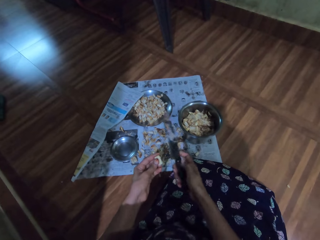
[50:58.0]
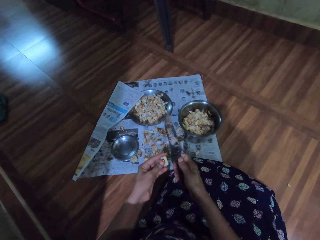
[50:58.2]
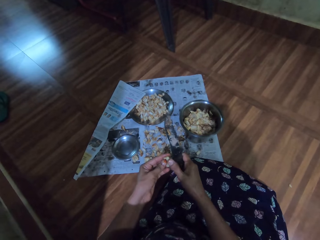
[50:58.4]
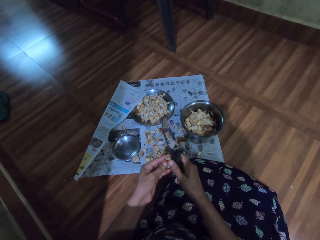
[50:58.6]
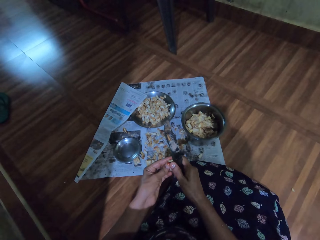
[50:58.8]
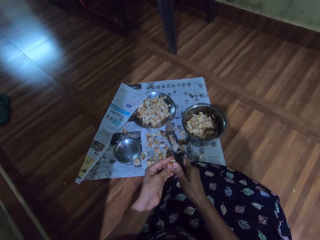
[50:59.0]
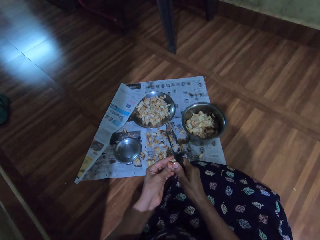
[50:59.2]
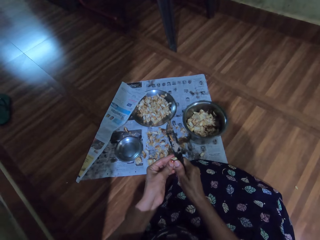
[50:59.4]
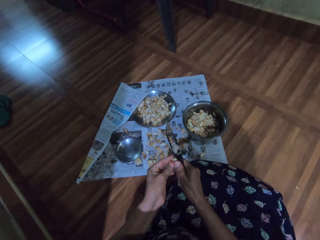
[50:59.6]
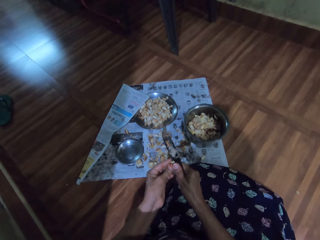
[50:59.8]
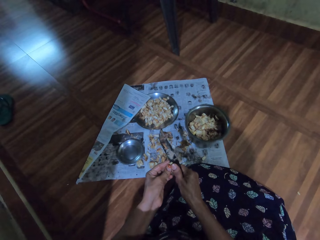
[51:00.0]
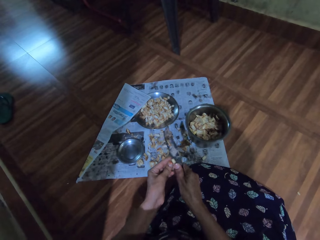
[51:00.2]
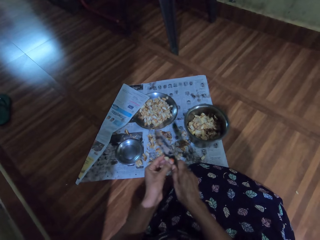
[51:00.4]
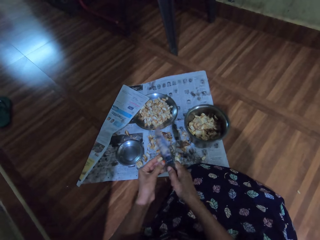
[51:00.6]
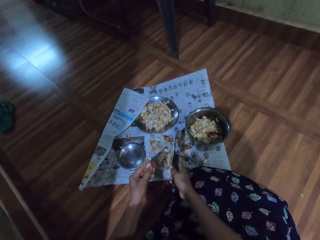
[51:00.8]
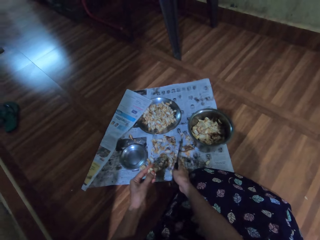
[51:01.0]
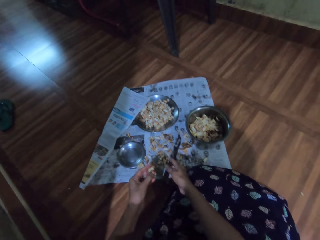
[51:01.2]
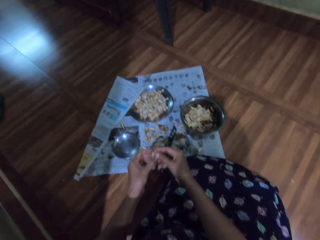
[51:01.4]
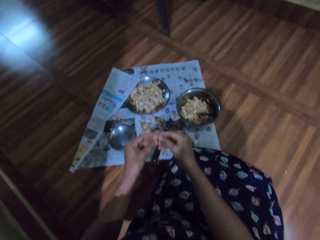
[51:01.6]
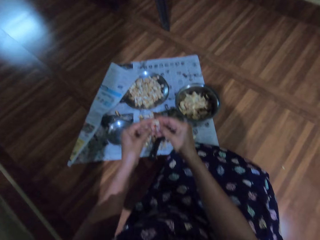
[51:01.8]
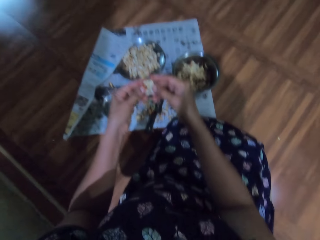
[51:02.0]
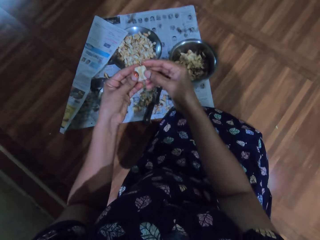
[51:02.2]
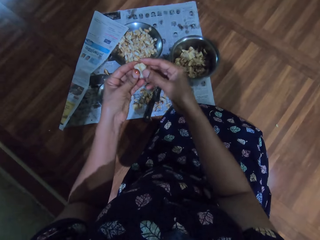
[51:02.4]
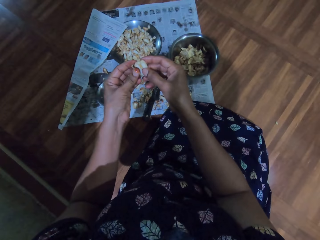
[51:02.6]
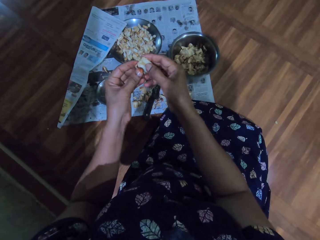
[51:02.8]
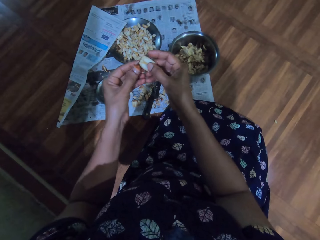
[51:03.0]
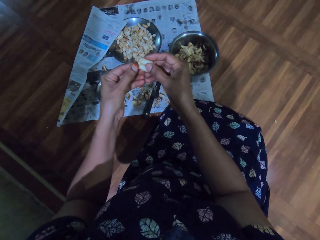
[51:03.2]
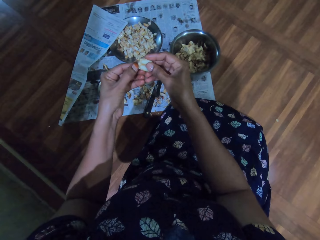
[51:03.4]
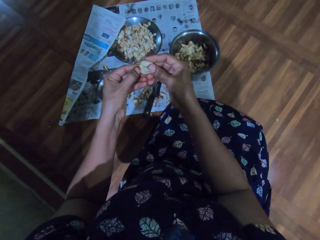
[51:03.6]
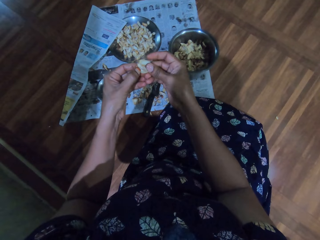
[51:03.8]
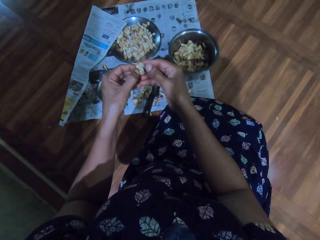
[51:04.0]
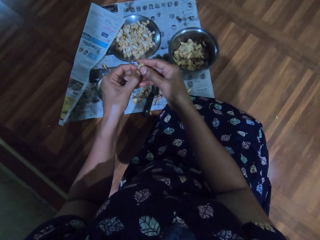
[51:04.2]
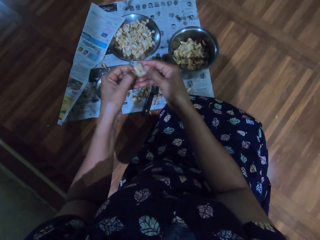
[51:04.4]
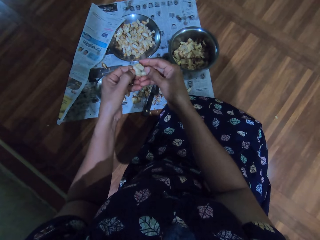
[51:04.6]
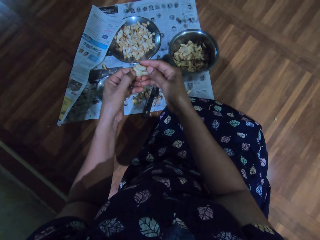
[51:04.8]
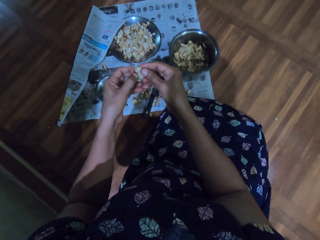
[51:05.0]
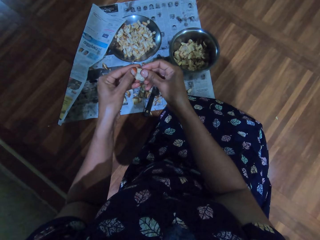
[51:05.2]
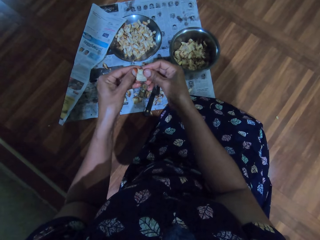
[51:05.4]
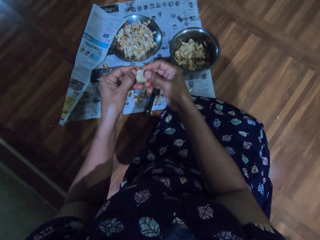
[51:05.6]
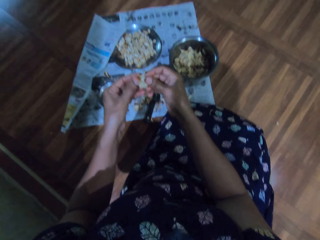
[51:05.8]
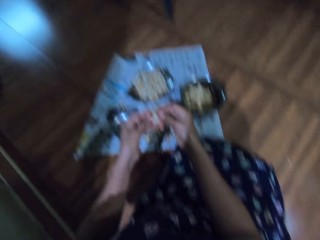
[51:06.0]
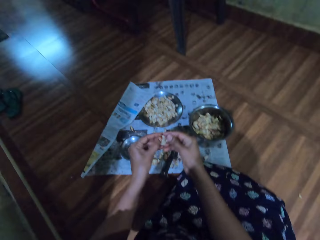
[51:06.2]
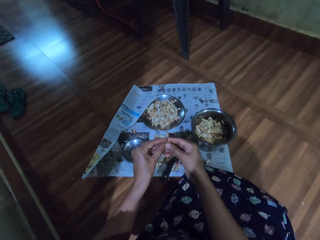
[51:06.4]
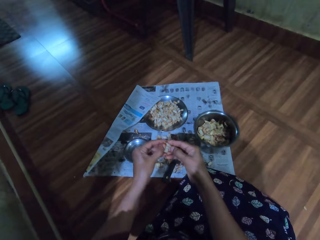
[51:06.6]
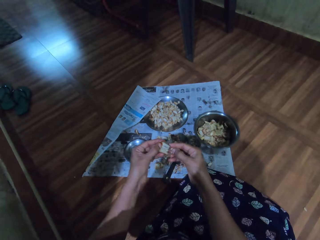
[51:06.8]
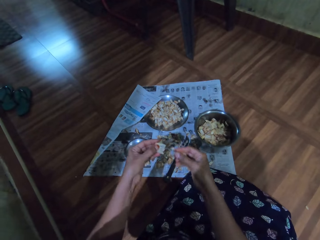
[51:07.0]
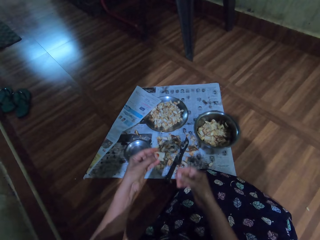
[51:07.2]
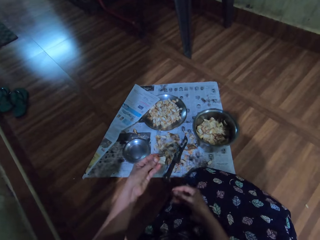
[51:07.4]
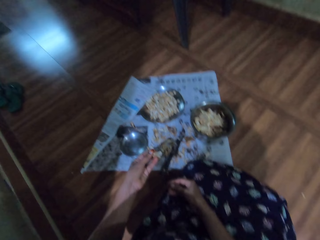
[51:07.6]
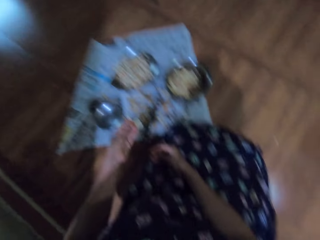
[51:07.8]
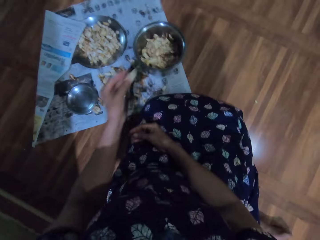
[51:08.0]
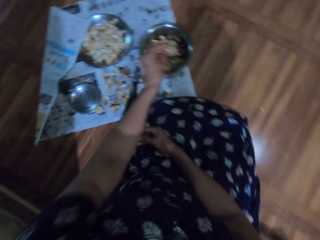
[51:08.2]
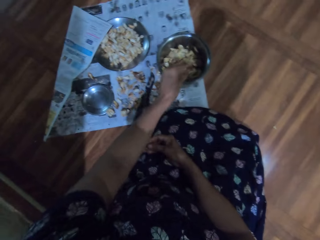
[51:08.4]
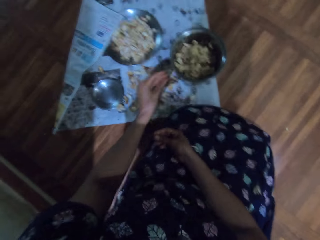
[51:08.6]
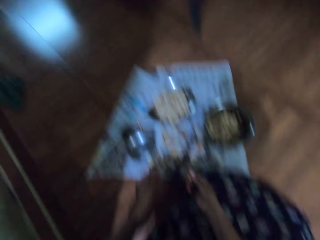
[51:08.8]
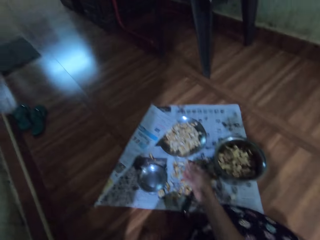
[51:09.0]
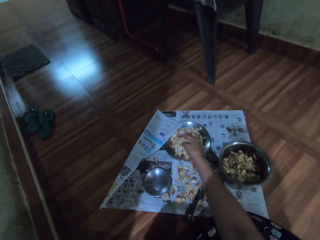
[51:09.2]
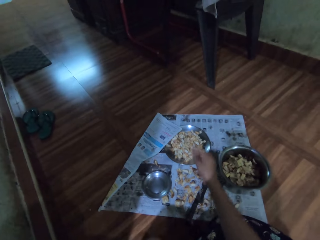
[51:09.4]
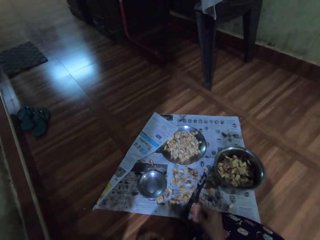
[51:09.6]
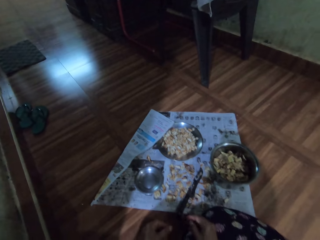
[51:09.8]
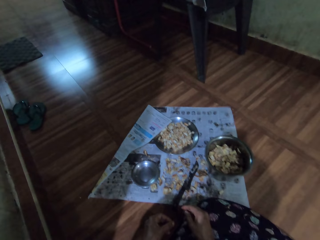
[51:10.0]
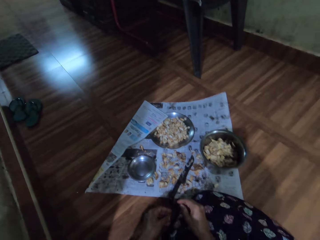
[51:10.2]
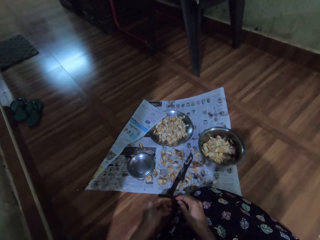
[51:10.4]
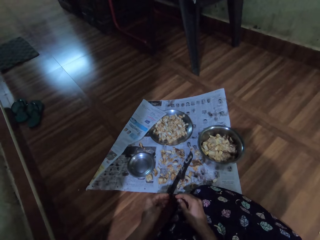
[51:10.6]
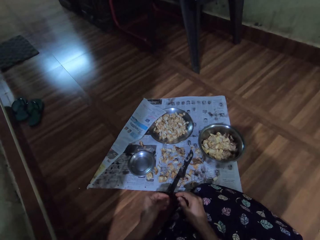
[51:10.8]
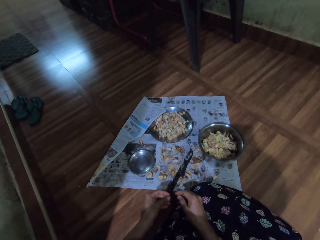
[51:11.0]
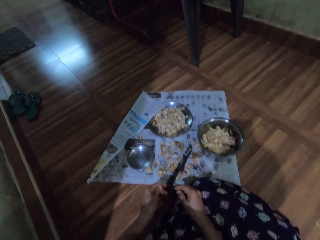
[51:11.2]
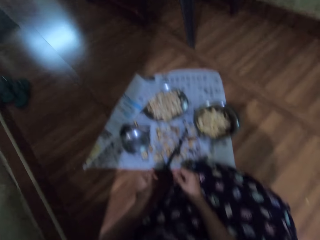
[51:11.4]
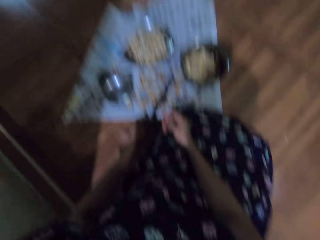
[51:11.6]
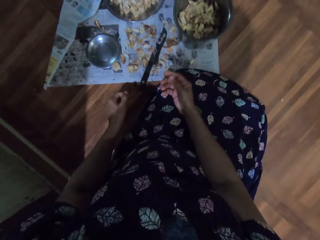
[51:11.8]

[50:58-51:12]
The camera wearer cuts the garlic with the knife in her right hand. She drops the knife on the newspaper with her right hand. She divides the garlic with both hands. She peels the garlic. She drops the garlic in the plate with her right hand. She drops the garlic in the plate with her left hand.

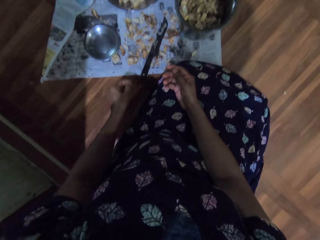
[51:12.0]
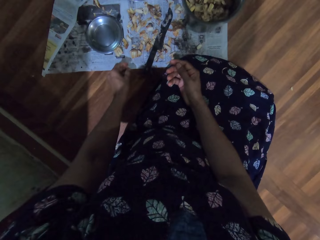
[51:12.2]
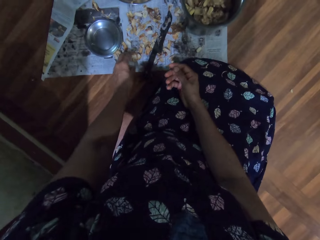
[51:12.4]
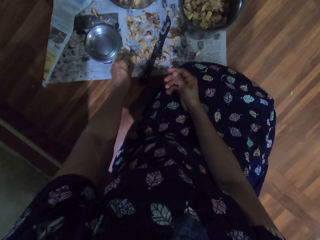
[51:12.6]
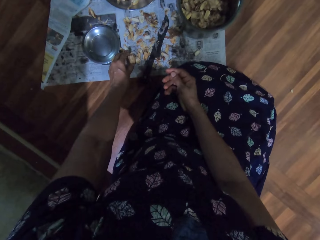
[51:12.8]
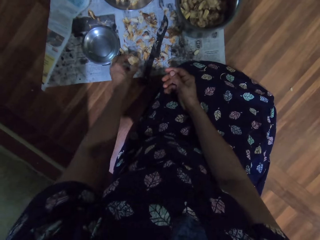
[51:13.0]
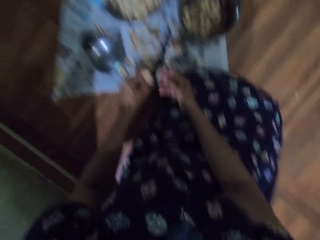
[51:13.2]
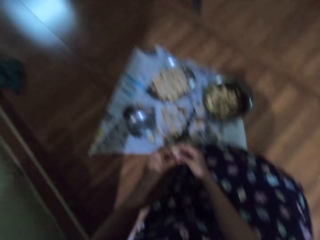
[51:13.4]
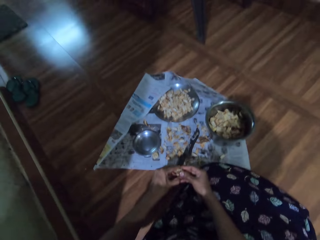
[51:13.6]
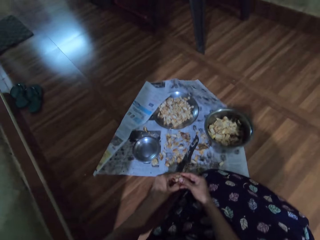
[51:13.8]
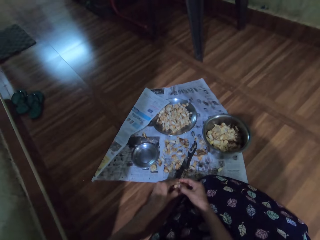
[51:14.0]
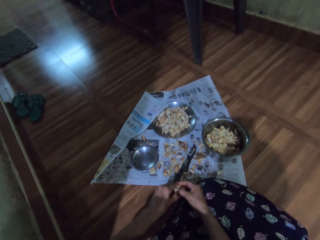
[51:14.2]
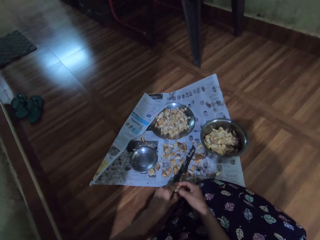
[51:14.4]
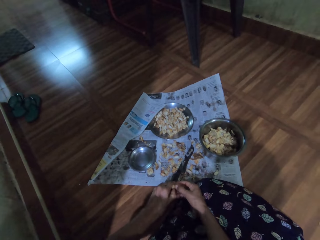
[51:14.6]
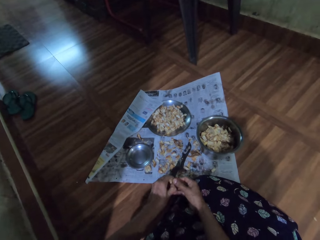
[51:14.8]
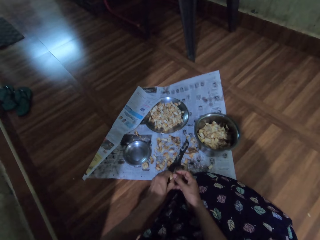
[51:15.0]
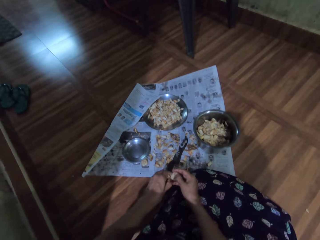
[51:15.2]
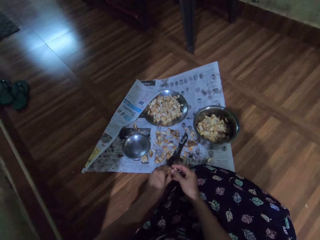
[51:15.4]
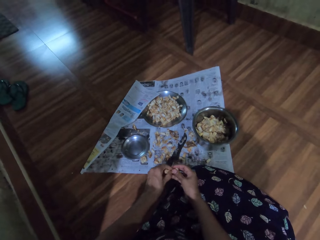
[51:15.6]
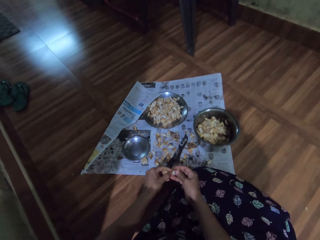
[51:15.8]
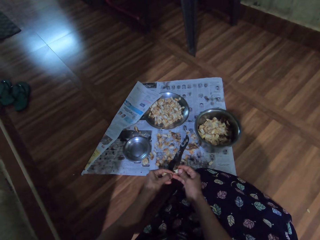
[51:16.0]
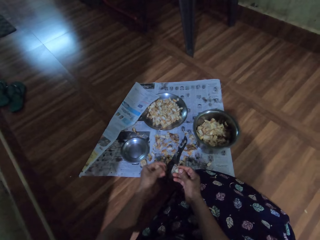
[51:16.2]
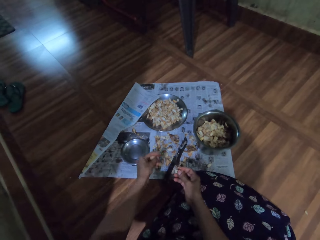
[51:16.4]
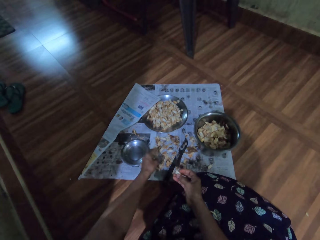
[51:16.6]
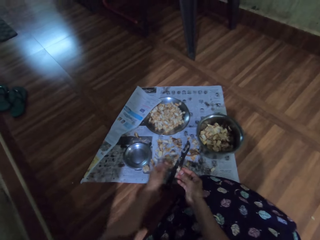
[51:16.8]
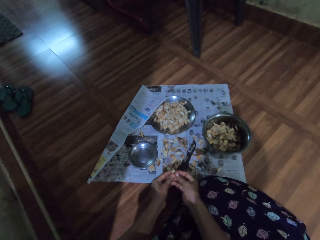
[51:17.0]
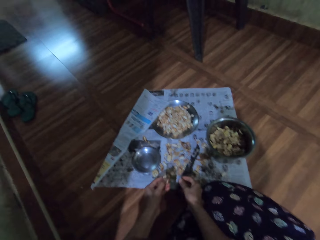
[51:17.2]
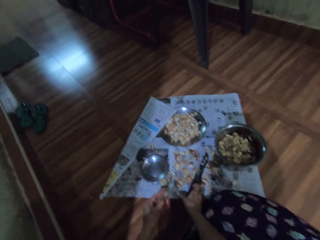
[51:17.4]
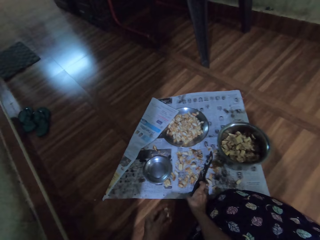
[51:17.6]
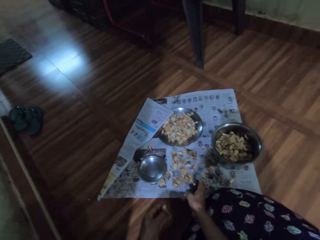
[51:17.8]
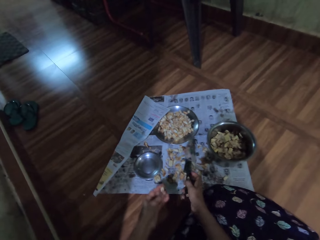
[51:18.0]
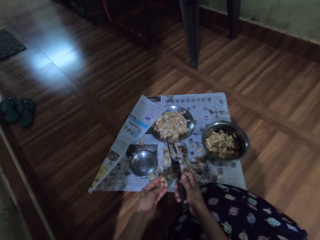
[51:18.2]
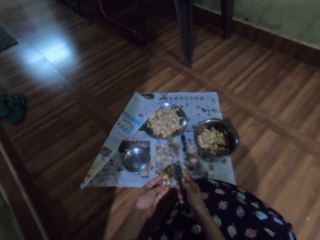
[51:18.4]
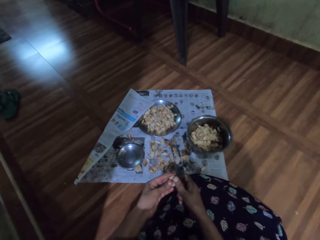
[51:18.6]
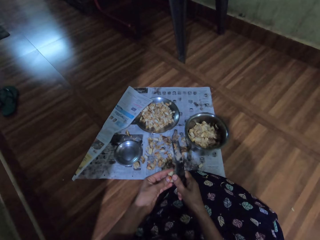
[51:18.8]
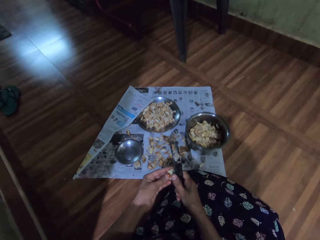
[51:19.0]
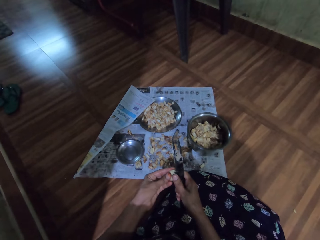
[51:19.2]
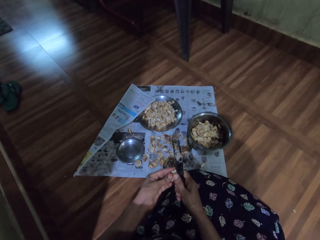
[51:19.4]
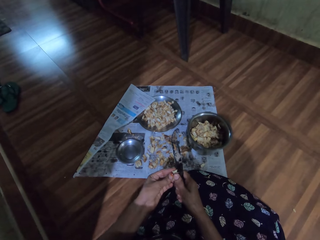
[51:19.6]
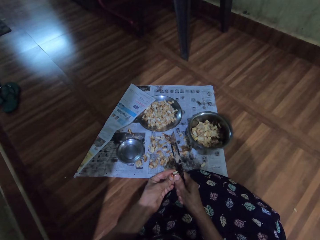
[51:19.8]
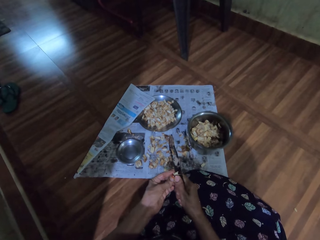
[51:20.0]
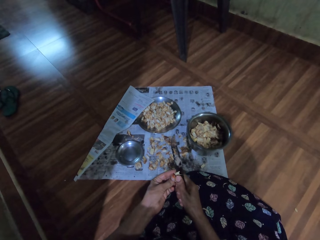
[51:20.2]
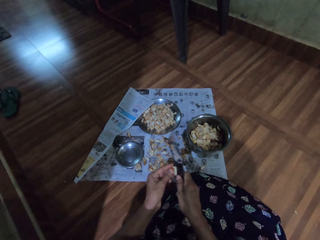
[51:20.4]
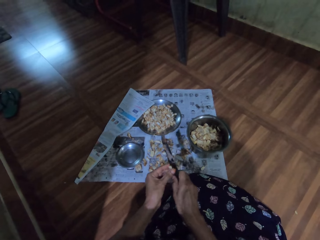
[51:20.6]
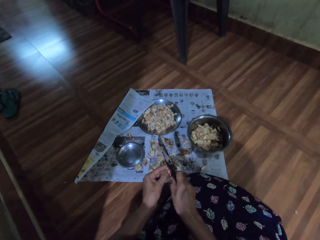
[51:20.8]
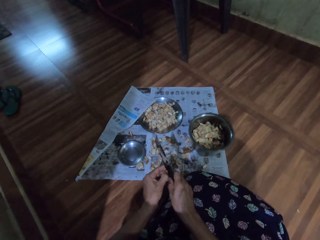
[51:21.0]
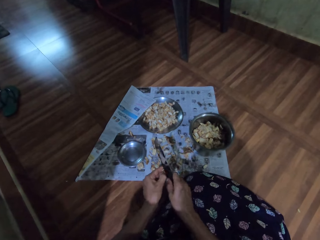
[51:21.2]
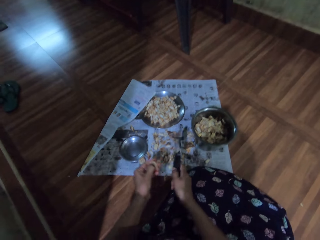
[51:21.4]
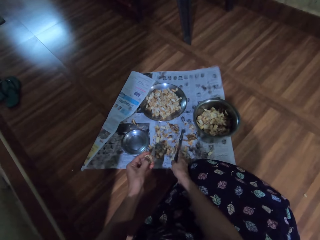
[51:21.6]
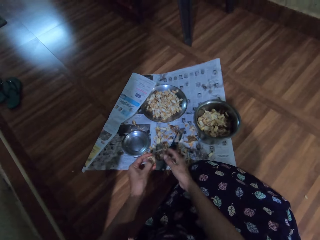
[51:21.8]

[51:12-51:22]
The camera wearer picks the garlic from the newspaper with her left hand. She divides the garlic with both hands. She peels the garlic. She drops the garlic on the newspaper with her left hand. She passes the garlic to her left hand. She picks the knife from the newspaper with her right hand. She cuts the garlic with the knife in her right hand.
